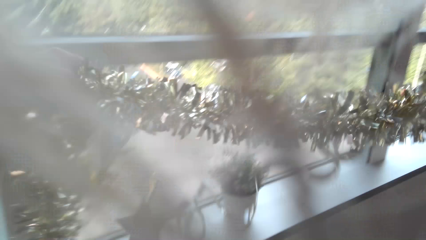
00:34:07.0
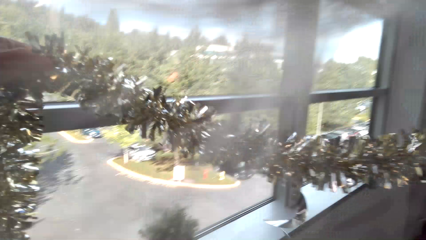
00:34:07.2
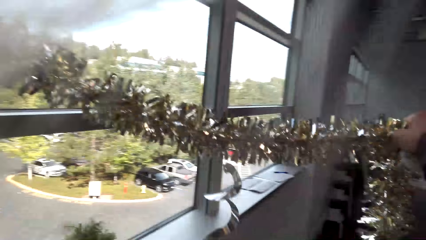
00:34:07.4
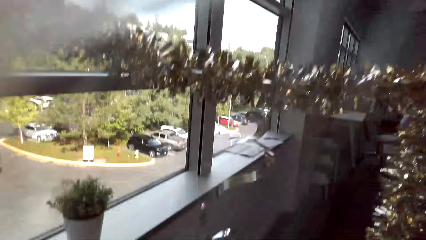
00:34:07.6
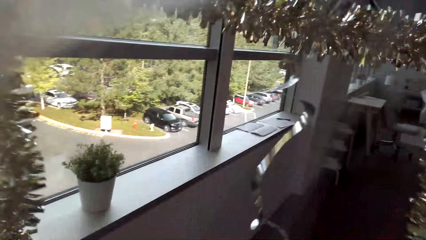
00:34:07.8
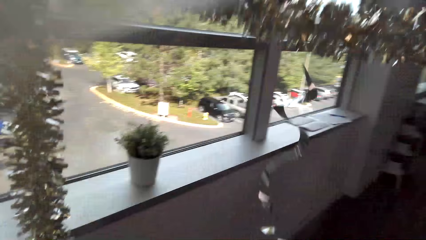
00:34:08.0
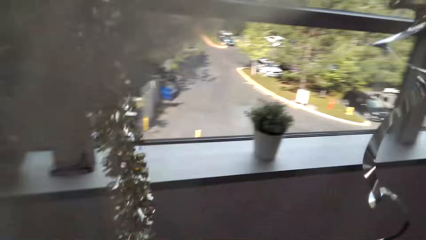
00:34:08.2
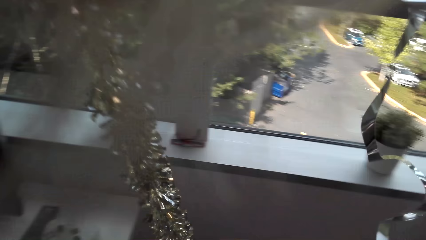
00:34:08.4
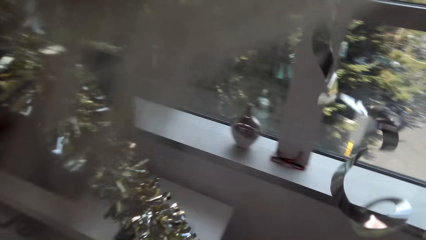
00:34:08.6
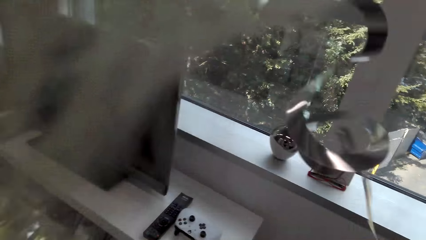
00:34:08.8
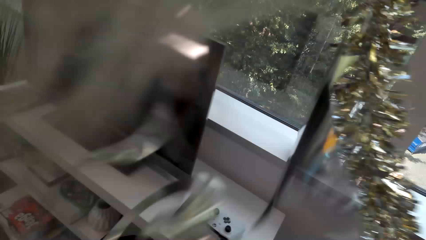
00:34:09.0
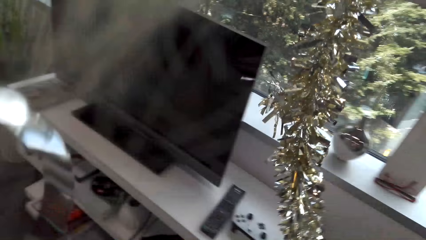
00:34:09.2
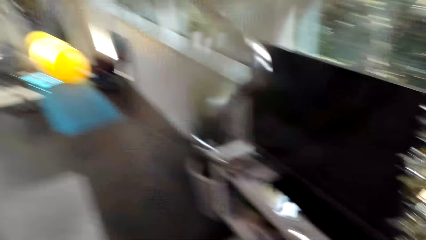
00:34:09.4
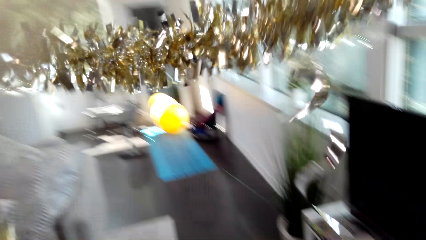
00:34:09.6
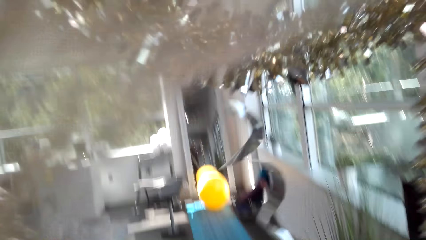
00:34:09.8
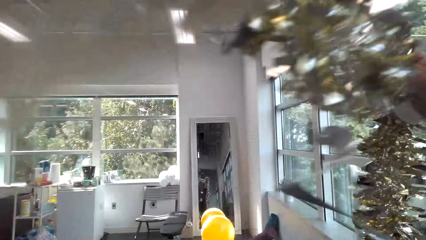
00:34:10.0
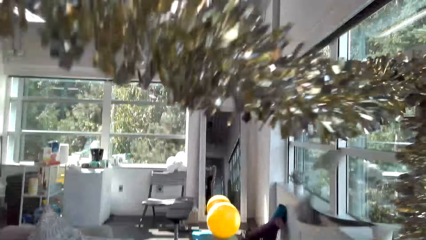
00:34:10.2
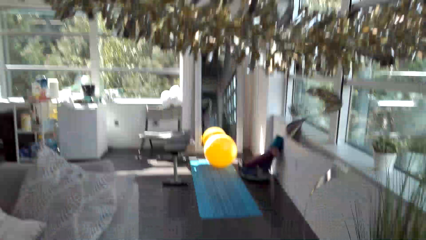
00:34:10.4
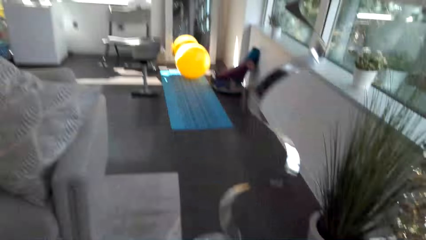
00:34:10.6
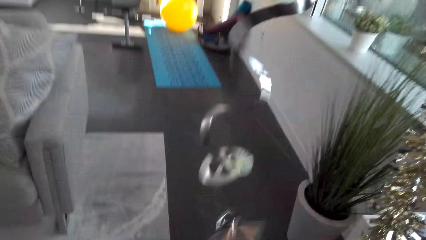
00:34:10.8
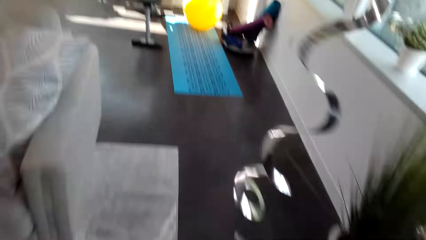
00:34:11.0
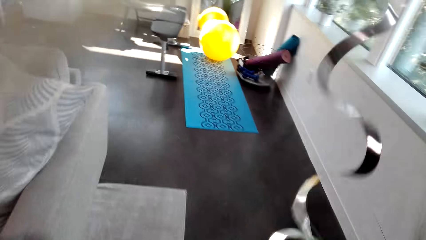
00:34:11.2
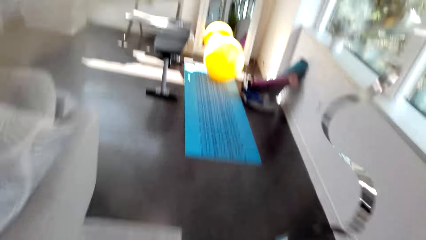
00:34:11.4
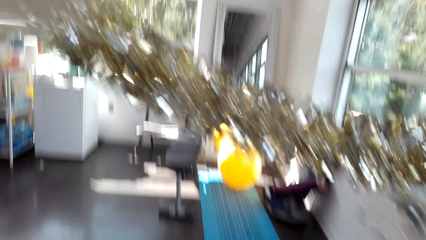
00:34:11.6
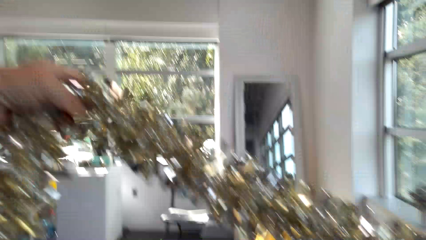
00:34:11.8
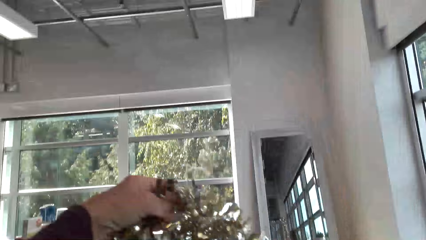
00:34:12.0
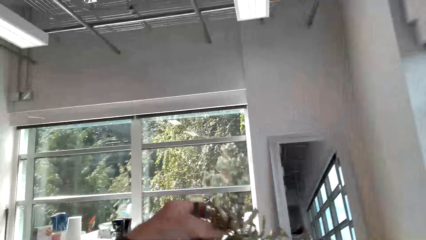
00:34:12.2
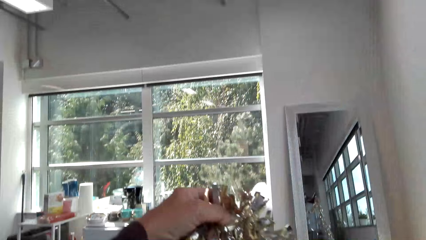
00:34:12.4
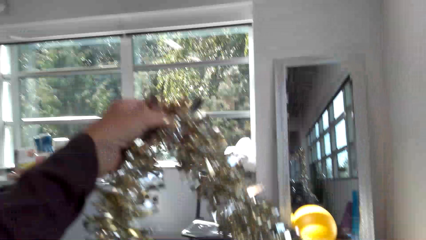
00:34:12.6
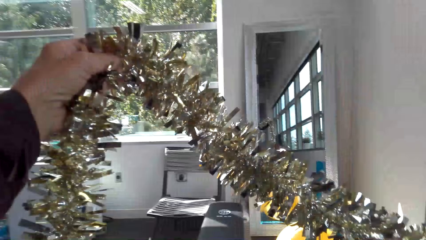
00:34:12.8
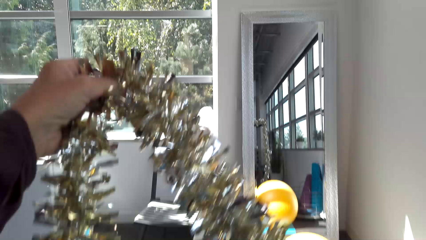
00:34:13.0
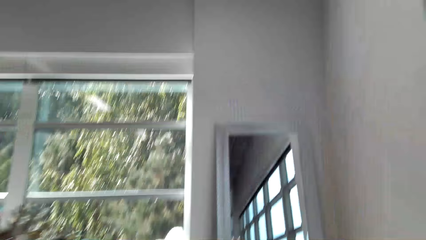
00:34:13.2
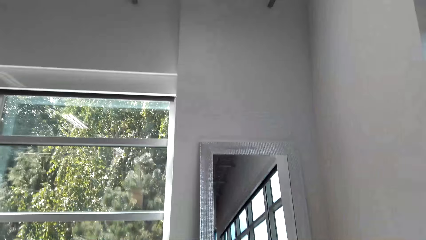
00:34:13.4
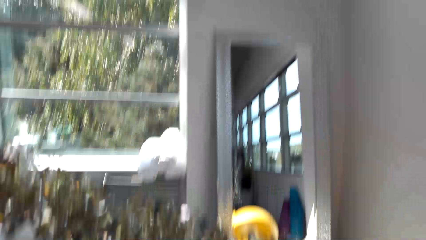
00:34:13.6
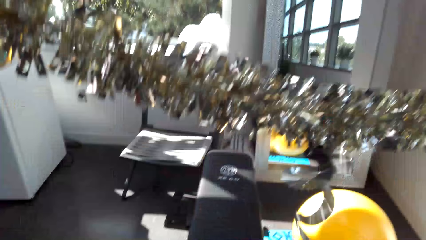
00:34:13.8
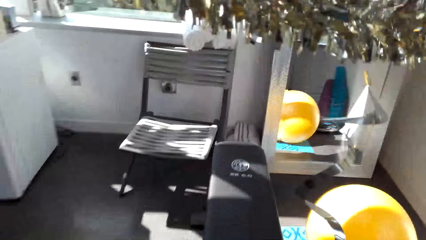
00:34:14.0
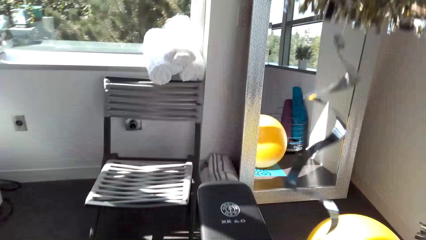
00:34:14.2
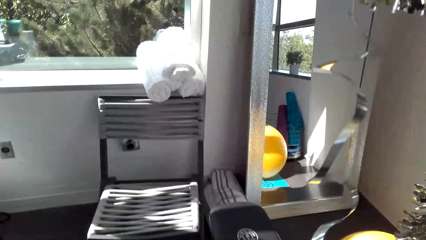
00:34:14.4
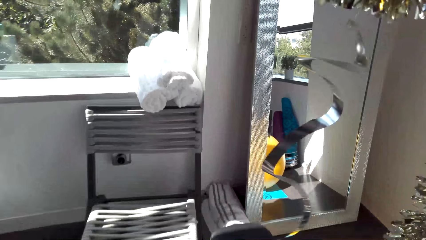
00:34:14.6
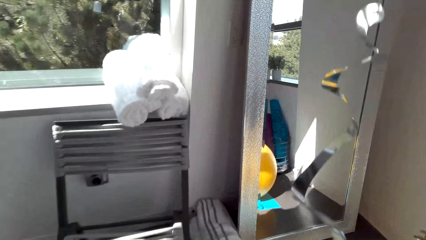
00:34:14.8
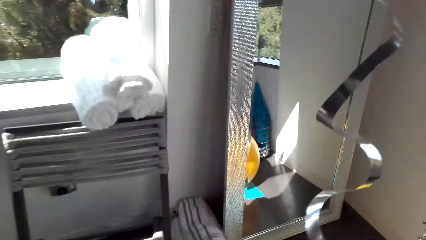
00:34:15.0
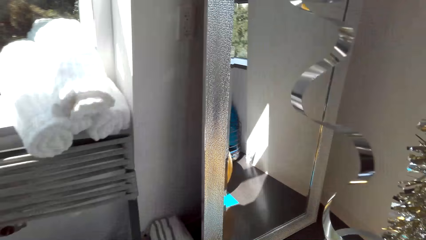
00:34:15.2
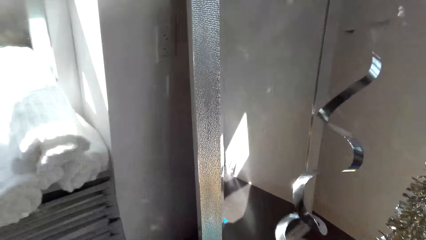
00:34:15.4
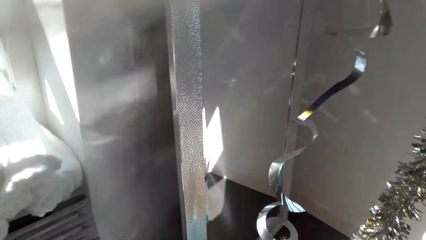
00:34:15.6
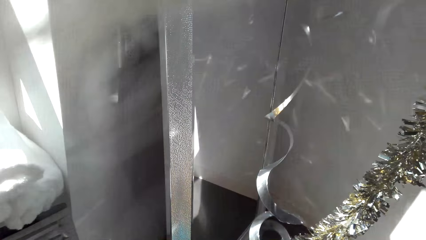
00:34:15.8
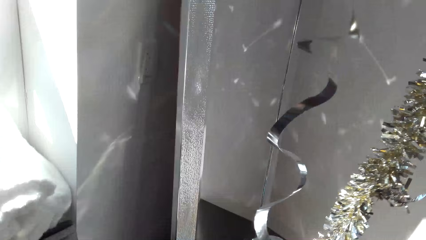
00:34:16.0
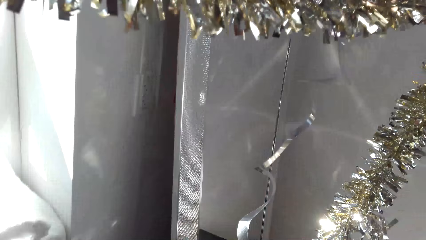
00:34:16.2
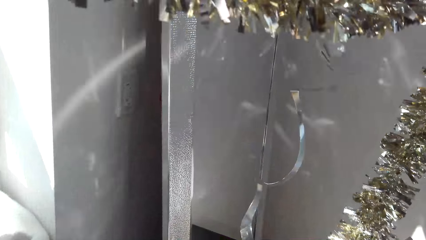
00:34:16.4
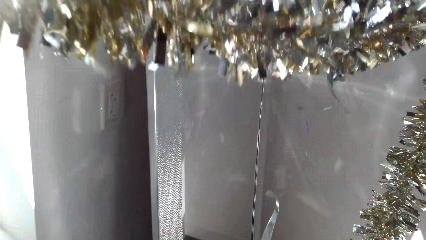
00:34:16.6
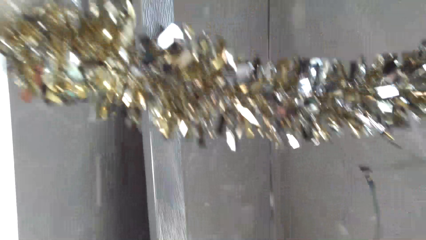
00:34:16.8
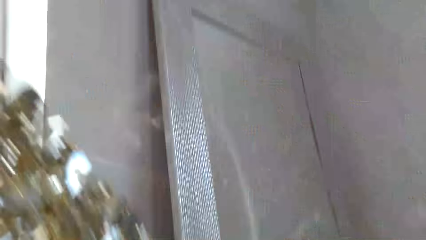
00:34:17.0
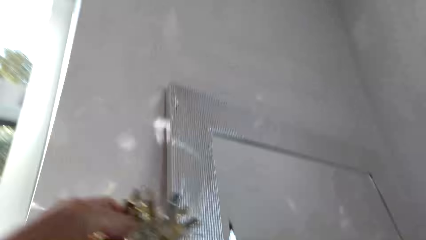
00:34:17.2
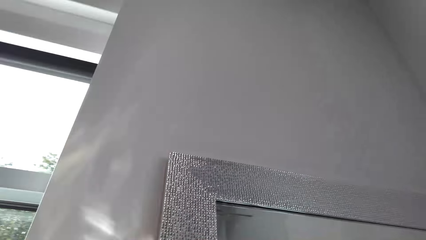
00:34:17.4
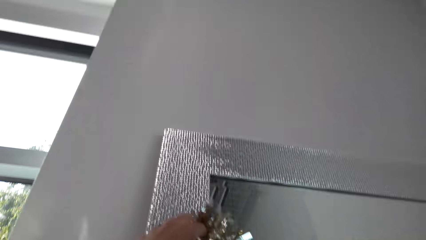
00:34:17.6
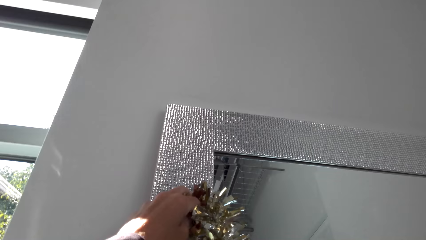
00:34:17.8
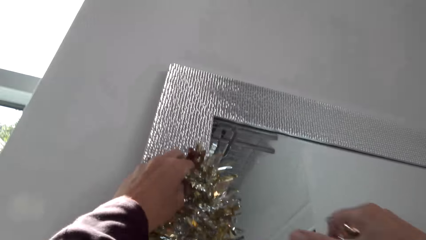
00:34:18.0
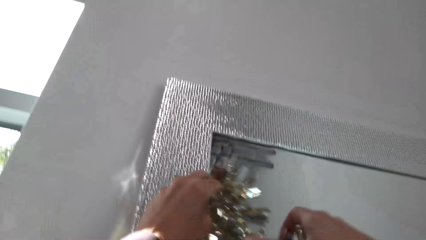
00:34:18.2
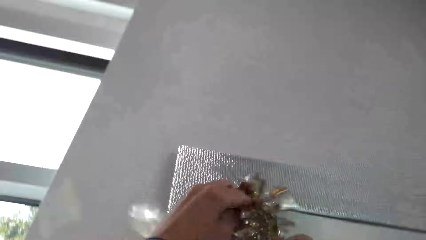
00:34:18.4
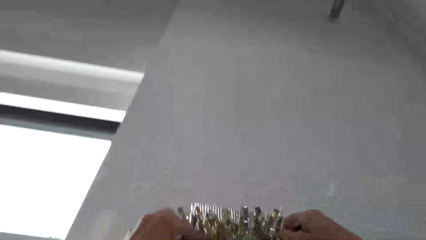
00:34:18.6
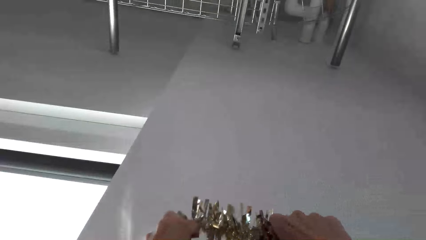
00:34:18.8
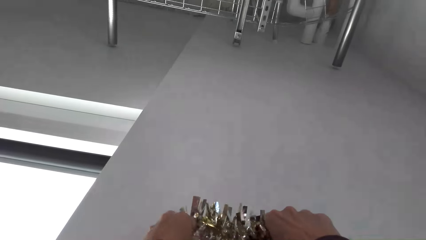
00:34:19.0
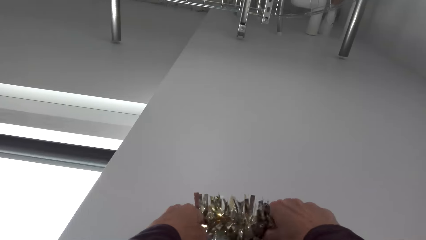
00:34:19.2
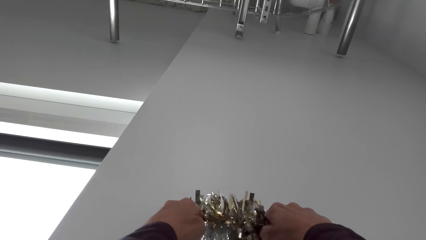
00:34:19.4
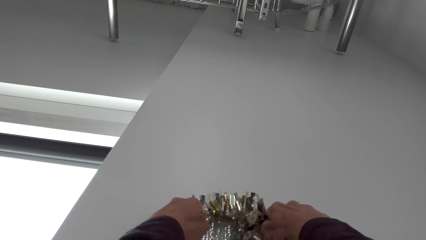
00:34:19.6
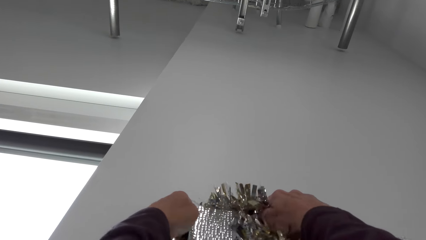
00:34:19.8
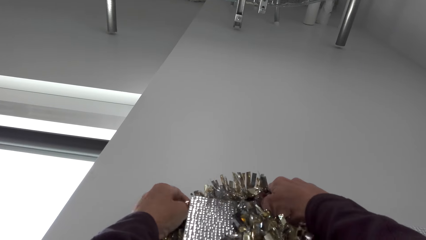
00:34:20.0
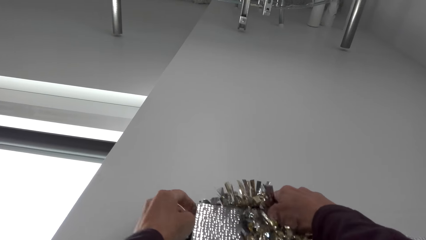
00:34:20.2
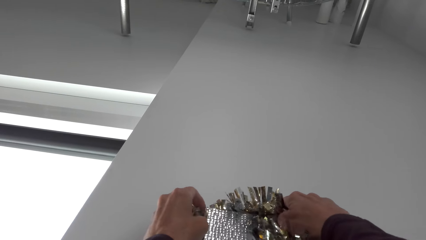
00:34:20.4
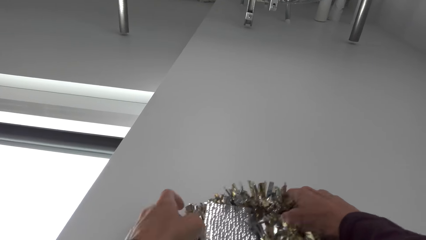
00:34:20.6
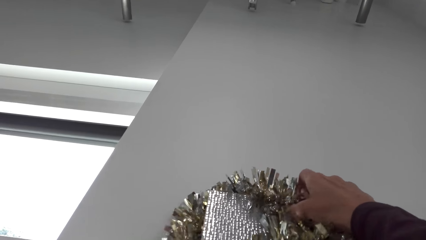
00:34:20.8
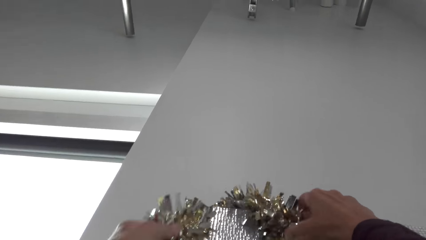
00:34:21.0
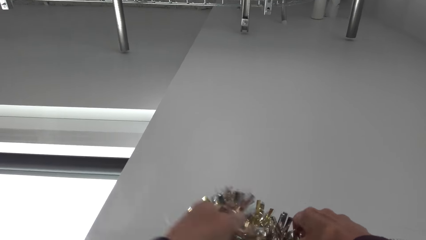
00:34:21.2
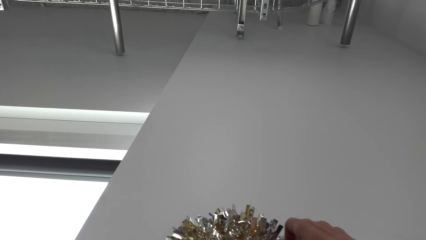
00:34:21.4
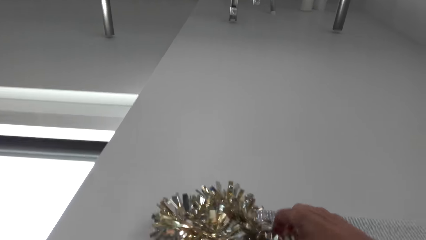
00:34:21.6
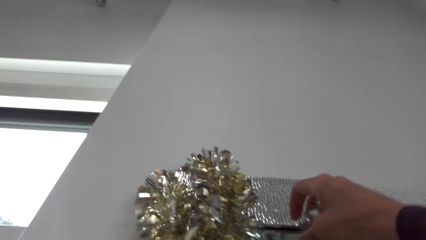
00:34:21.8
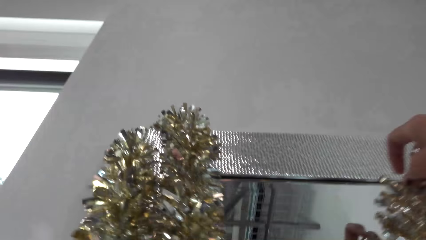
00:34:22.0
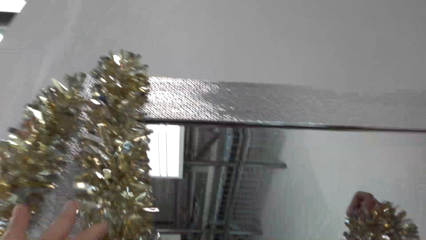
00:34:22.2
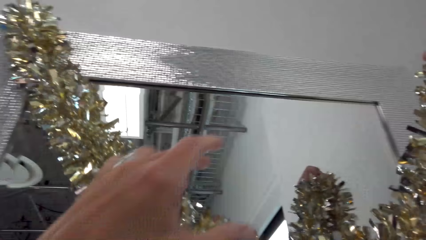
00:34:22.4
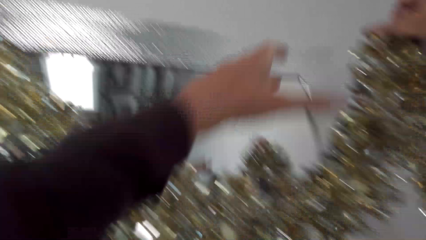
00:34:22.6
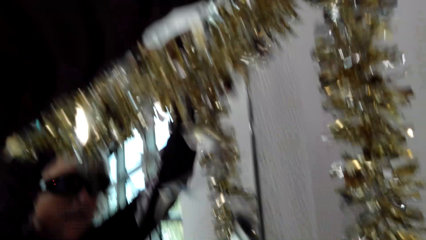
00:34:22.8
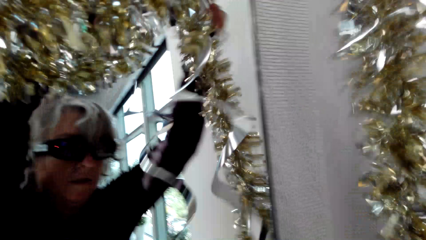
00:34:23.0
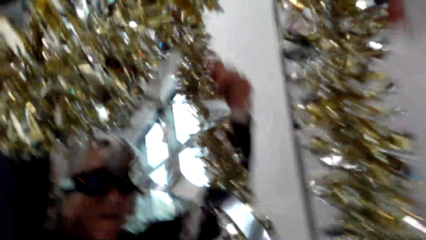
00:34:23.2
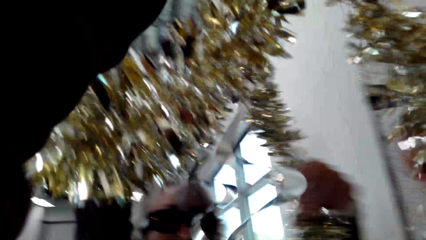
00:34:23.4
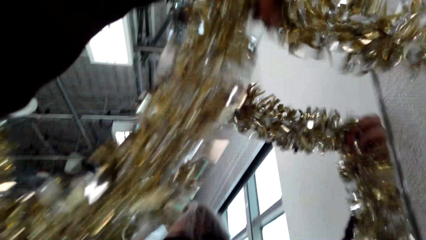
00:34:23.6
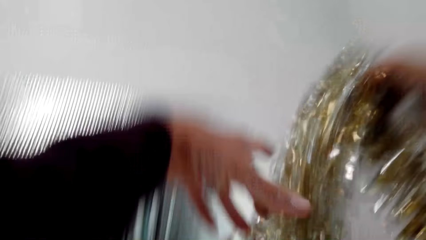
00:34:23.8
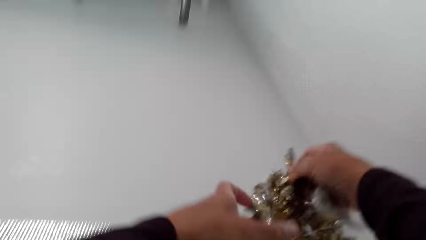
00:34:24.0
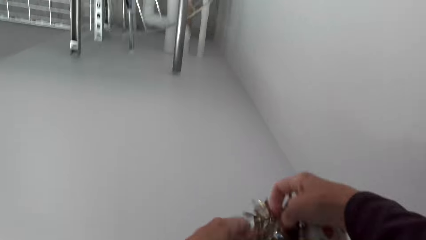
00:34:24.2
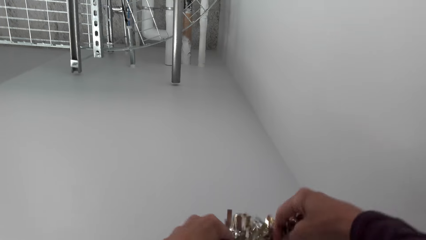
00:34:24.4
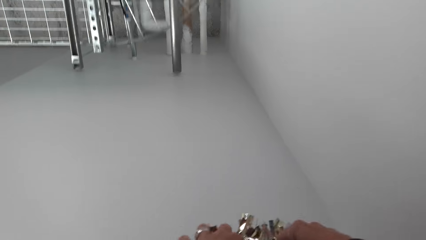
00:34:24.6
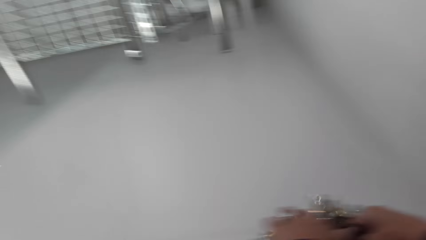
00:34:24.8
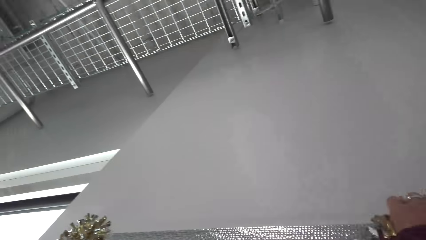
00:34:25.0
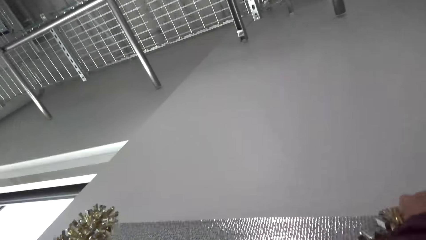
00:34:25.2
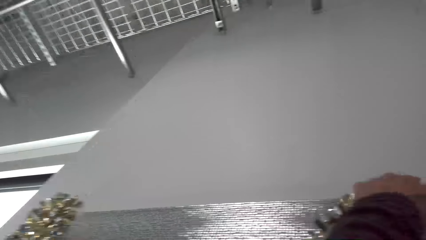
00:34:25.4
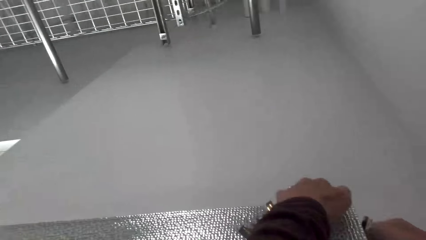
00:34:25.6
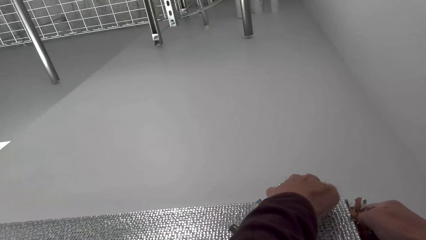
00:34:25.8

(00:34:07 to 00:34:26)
The camera wearer adjusts the decorating ribbon. They hold the Christmas decoration. They walk in the house. They put the decoration on the door. They fix the decorating ribbon on the wall.
